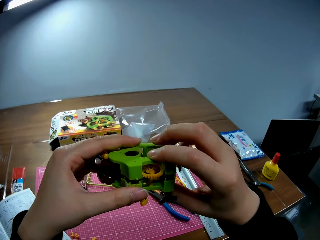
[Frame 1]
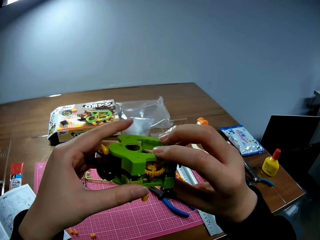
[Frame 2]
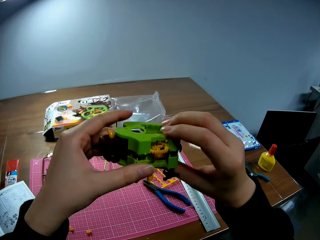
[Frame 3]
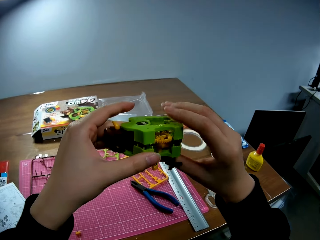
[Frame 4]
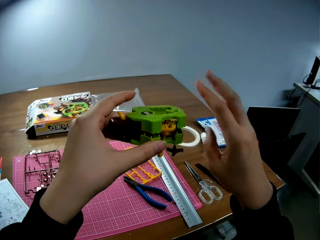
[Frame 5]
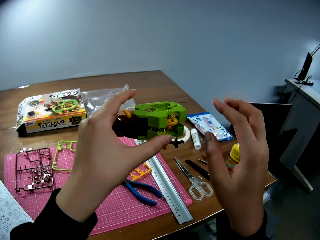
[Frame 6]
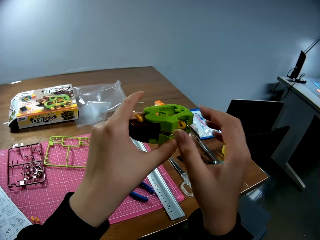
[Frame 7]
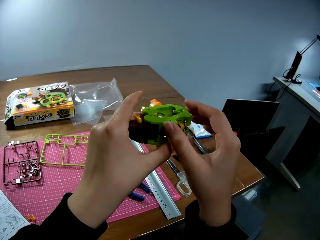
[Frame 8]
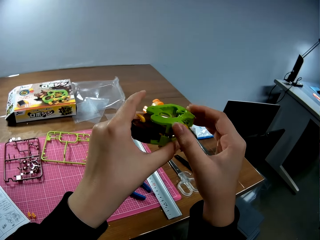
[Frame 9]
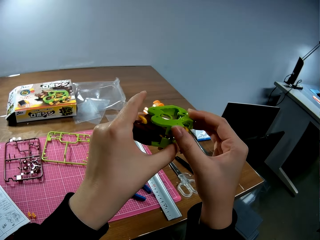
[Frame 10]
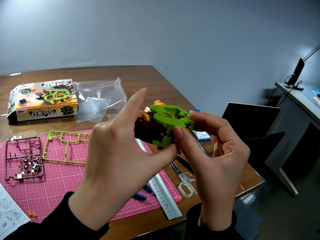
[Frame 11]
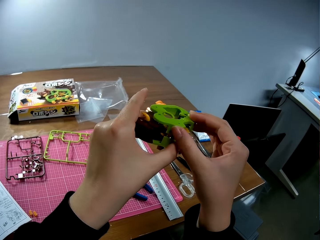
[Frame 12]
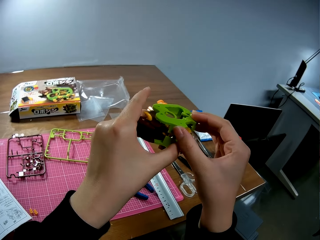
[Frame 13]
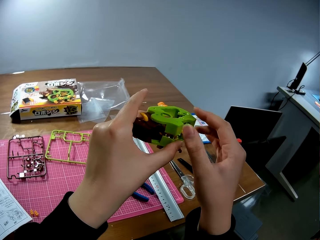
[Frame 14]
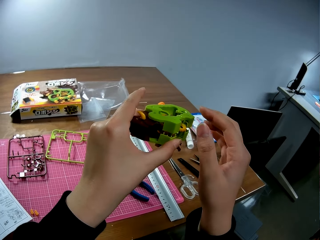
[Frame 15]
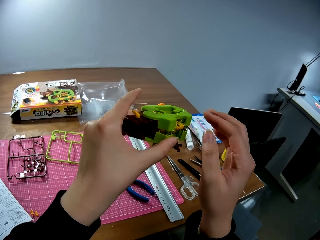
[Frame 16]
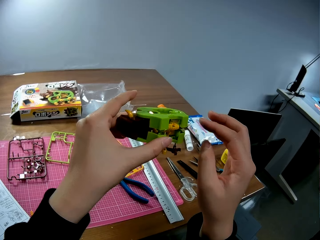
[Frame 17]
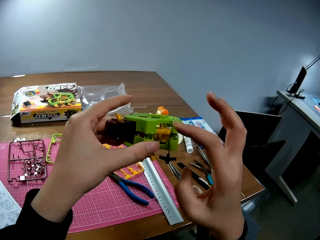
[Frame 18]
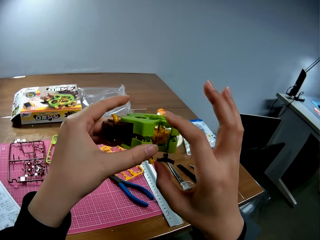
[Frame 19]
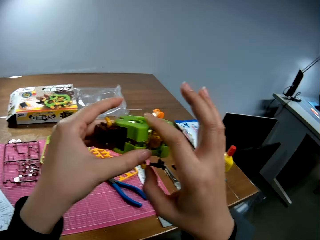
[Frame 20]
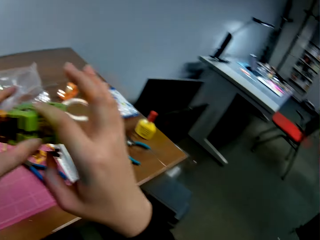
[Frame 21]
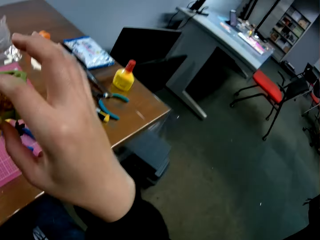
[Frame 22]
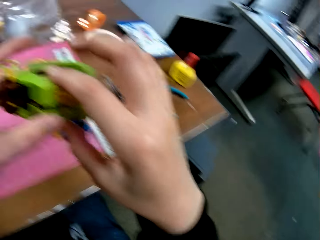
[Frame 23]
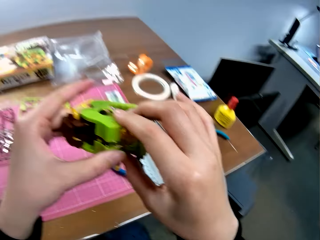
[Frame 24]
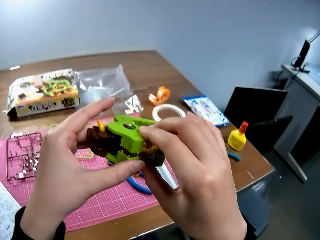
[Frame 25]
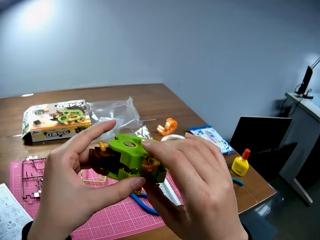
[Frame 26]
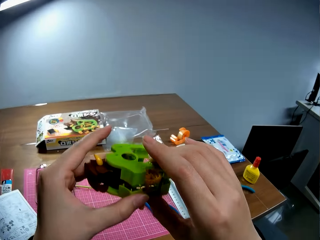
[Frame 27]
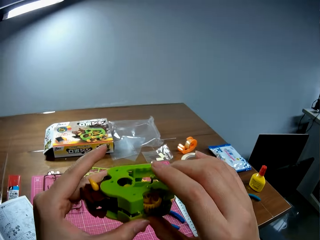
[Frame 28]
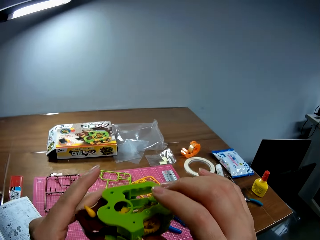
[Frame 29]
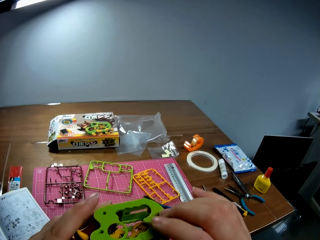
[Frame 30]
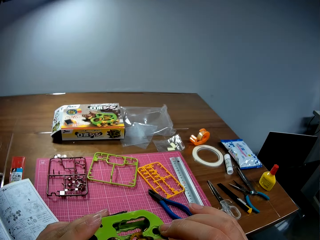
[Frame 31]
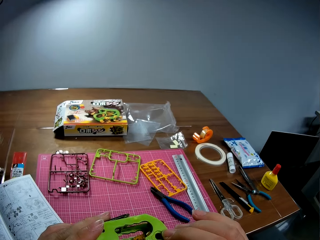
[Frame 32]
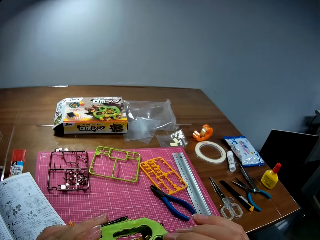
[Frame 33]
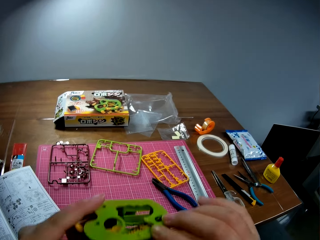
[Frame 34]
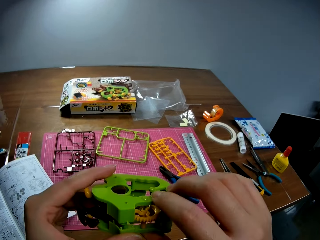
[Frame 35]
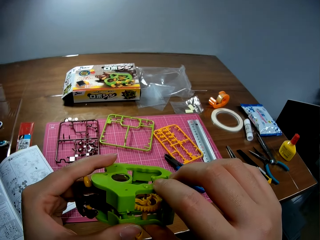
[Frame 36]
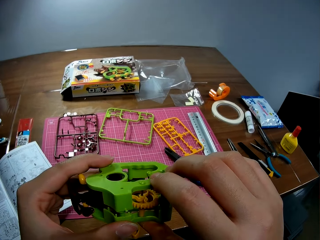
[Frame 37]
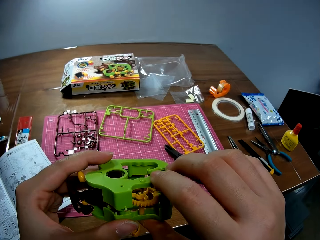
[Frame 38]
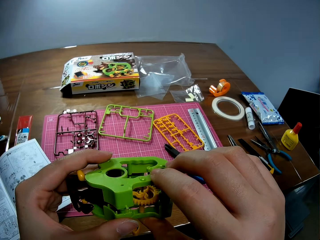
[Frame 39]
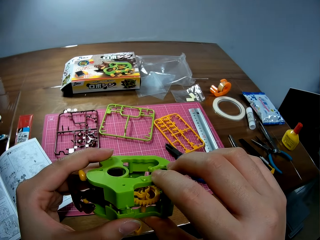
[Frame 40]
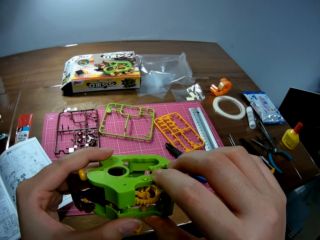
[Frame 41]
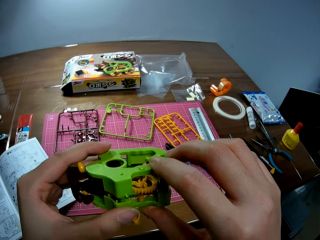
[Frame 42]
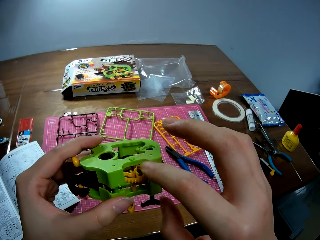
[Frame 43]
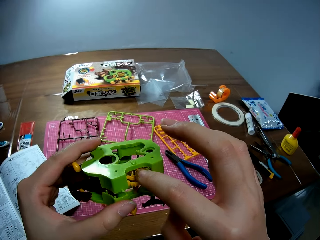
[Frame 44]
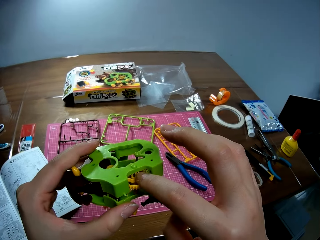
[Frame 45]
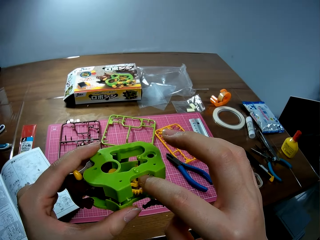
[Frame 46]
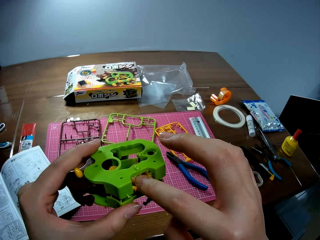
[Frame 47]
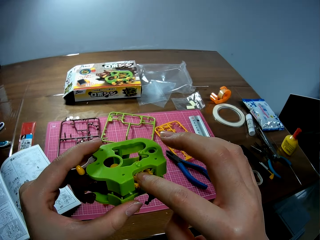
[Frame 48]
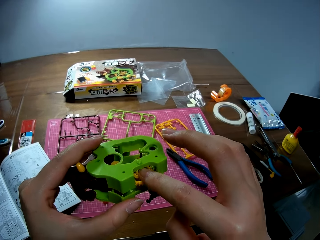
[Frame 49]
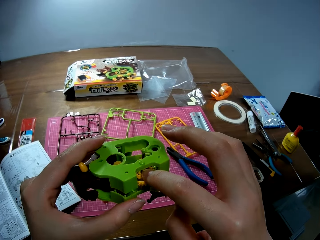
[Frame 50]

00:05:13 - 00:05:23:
The camera wearer adjusts the craft in her hands.

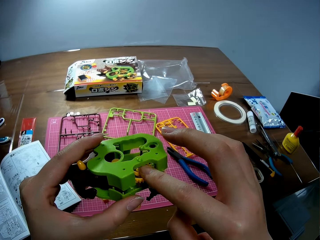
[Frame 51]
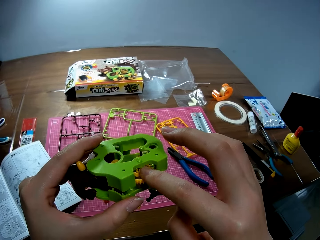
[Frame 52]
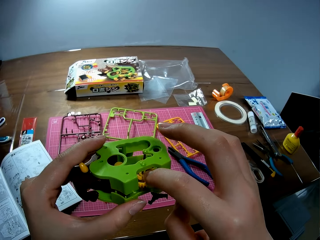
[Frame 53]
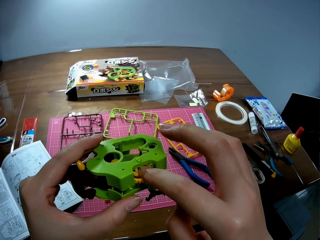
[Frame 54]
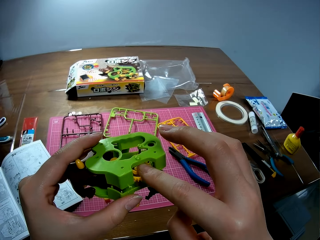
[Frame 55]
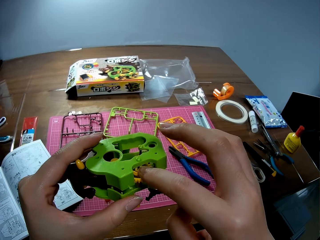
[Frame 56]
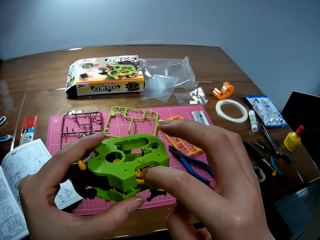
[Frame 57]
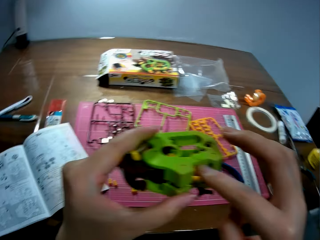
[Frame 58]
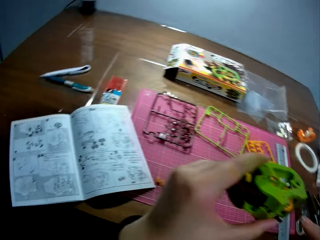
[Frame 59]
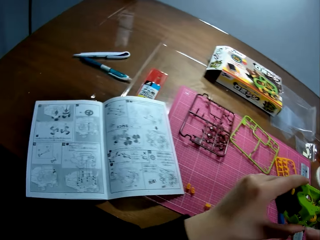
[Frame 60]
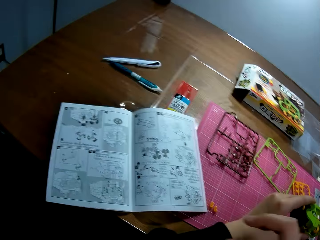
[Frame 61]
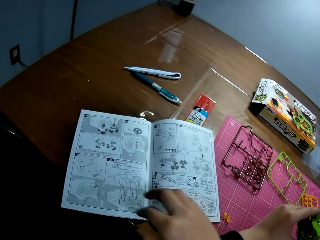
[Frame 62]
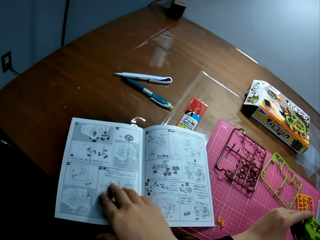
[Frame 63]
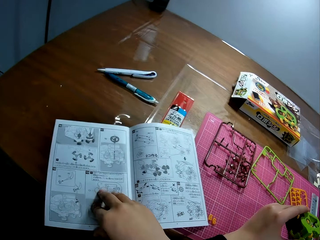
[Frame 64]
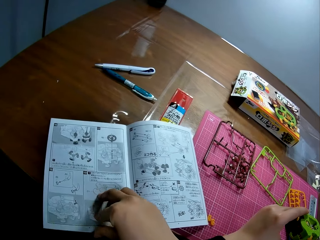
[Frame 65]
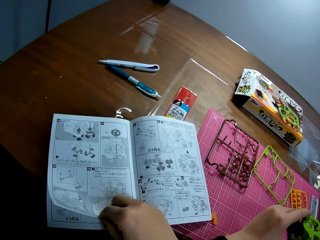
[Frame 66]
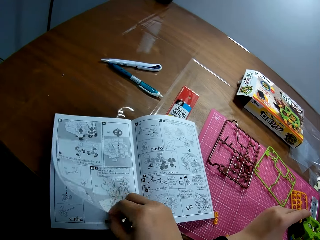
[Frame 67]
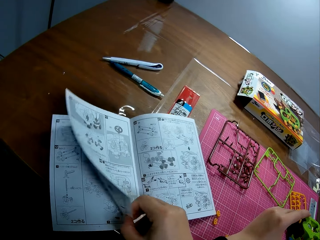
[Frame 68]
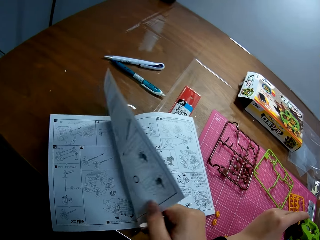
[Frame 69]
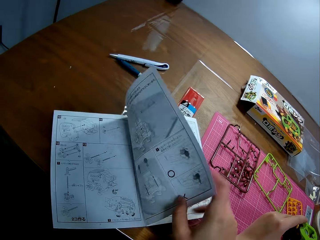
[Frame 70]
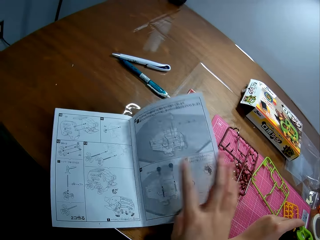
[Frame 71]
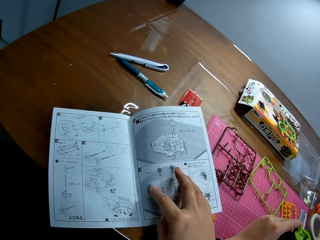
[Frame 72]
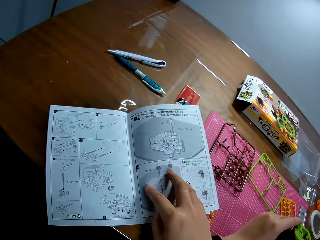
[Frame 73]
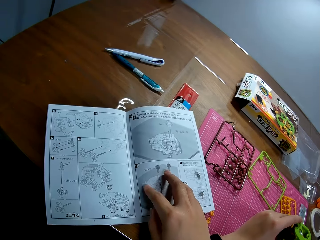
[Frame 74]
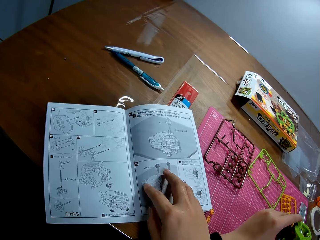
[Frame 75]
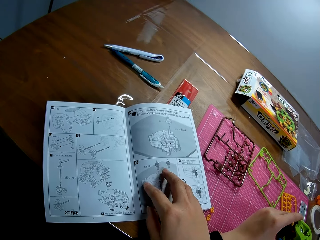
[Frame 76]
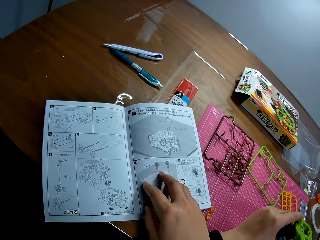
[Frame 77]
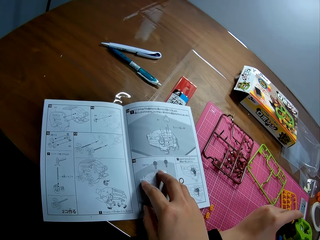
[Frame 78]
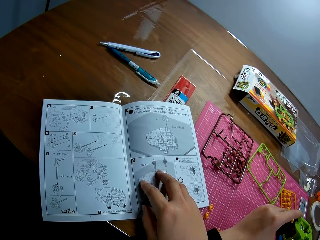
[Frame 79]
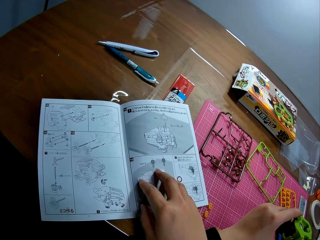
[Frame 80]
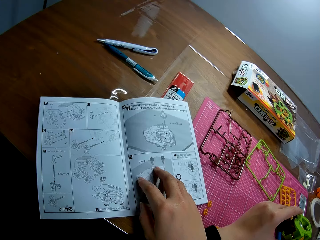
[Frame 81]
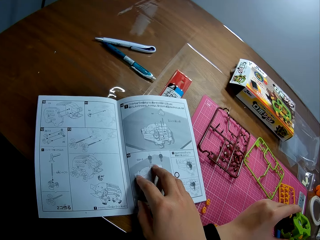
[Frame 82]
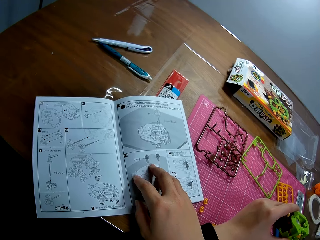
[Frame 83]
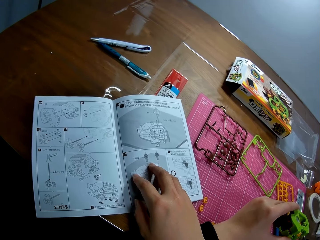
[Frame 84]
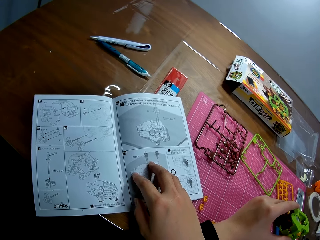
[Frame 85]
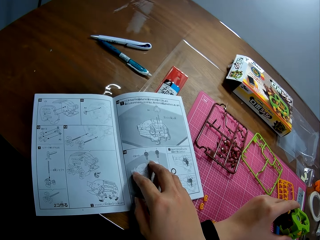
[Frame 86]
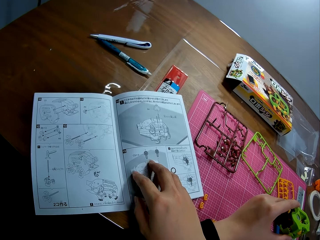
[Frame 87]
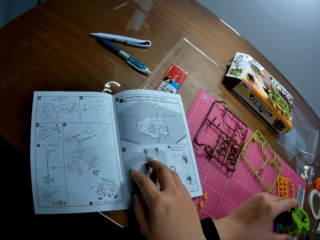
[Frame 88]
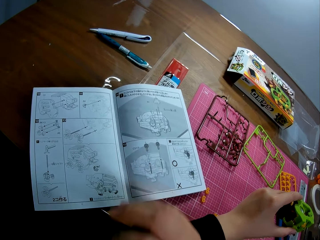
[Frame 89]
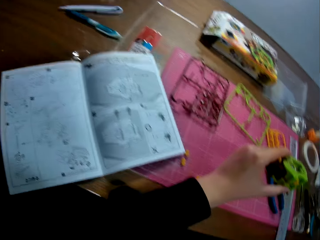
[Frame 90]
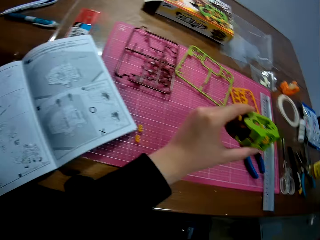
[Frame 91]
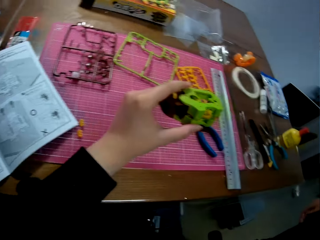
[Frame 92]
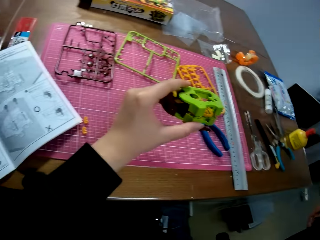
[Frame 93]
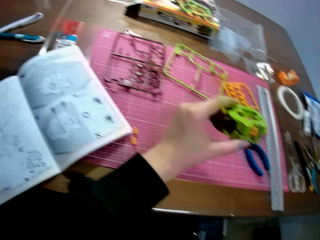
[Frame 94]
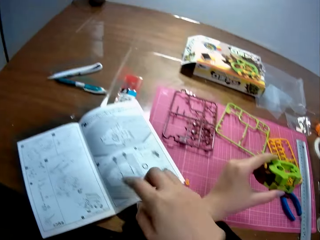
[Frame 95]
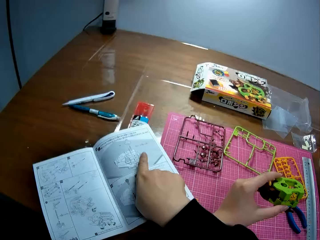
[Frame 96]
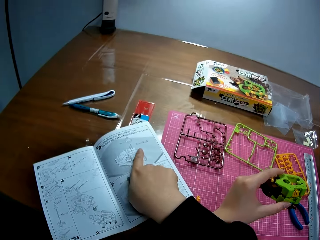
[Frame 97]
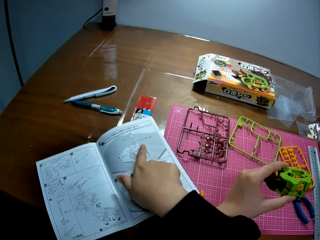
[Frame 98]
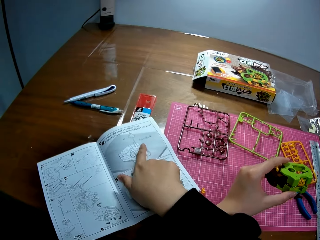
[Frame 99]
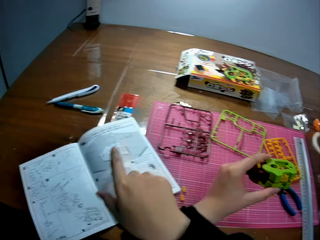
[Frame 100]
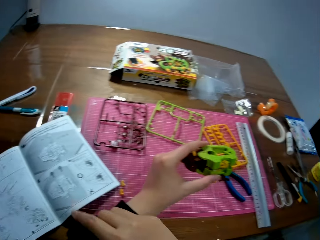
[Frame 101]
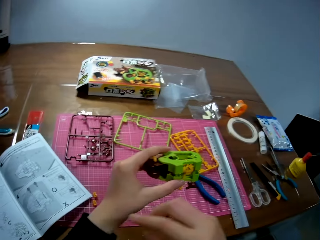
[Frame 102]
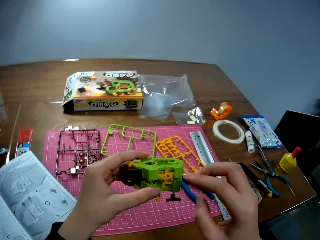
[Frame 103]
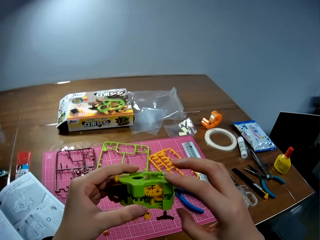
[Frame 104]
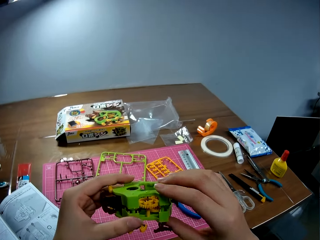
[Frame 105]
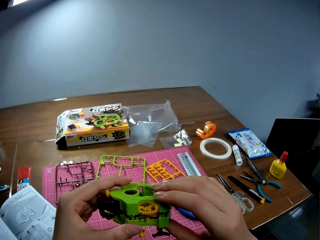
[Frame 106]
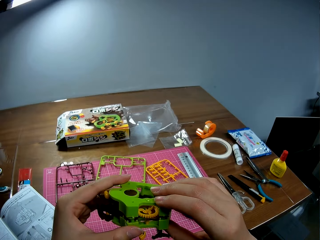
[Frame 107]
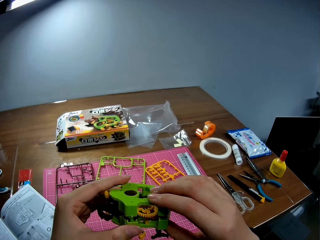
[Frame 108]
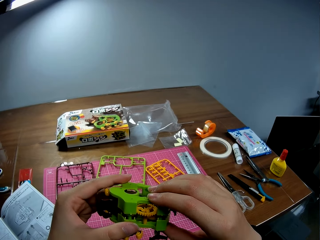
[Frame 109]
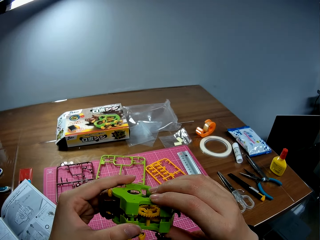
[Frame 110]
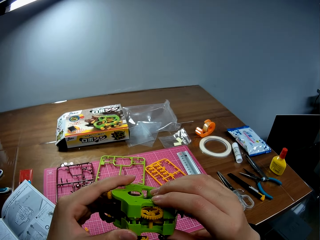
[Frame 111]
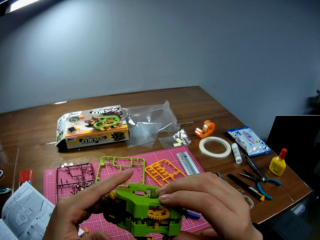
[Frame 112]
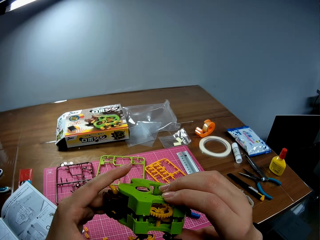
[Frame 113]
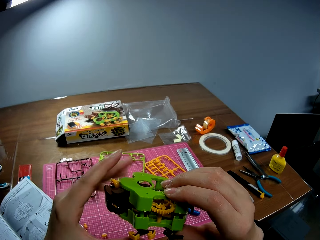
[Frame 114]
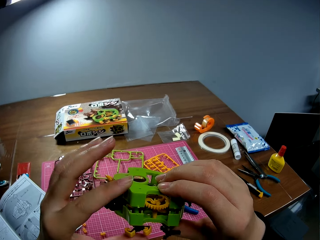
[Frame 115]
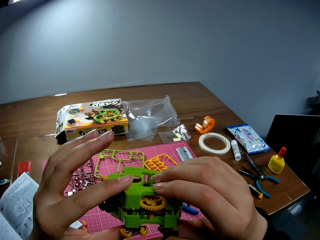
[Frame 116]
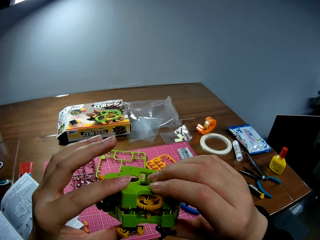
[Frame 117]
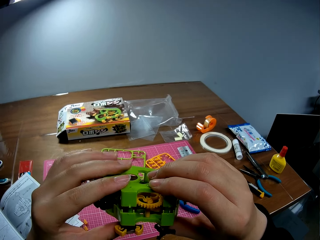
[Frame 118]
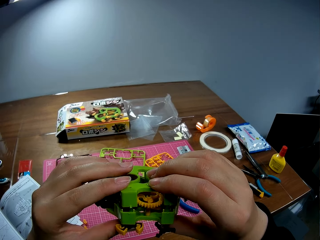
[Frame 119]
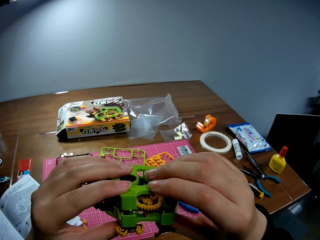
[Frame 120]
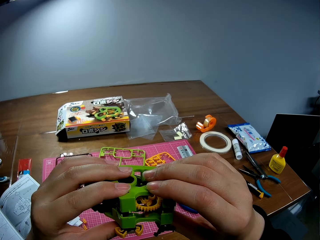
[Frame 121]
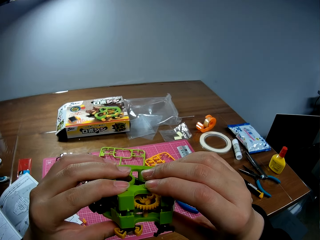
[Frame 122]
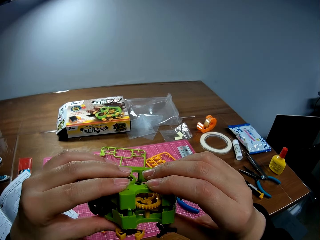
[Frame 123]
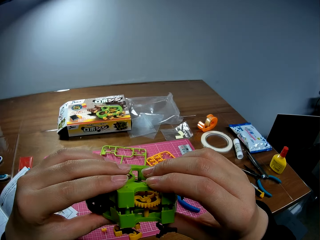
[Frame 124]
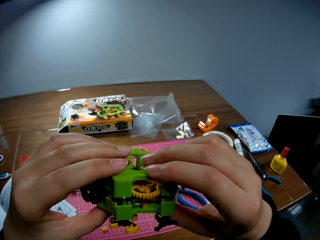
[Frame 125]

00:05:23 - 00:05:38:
The camera wearer looks at the manual. She flips through the page of the manual on the table with her right hand. She looks at the manual. She looks around the table. She points to the page of the manual with her right hand. She adjusts something. She holds the craft with both hands.
